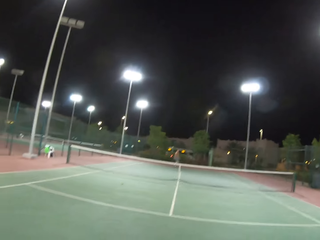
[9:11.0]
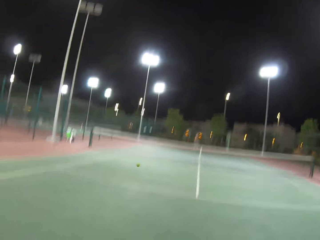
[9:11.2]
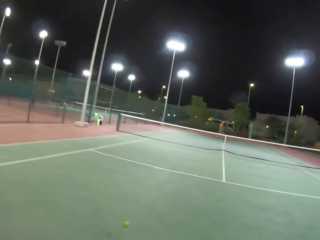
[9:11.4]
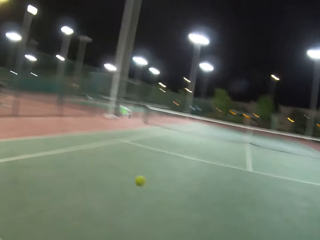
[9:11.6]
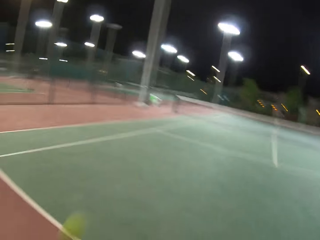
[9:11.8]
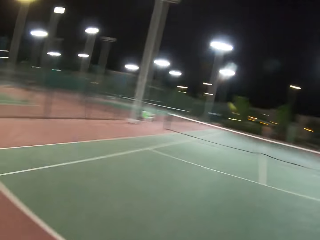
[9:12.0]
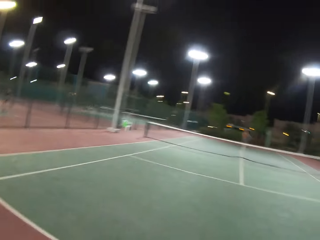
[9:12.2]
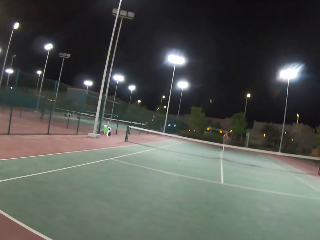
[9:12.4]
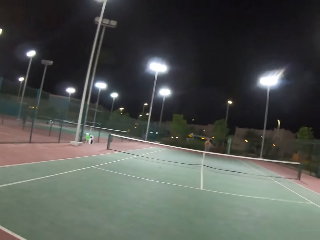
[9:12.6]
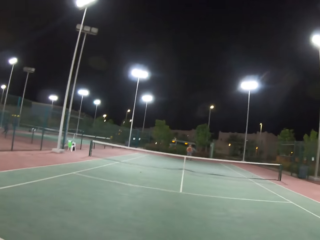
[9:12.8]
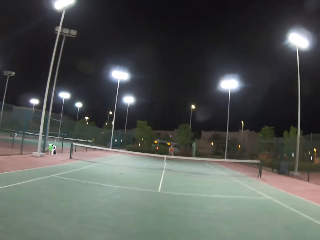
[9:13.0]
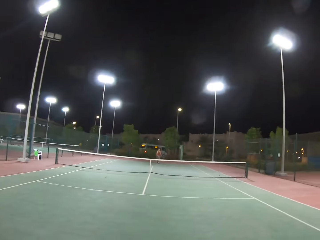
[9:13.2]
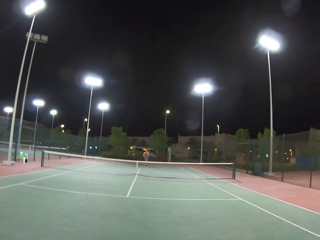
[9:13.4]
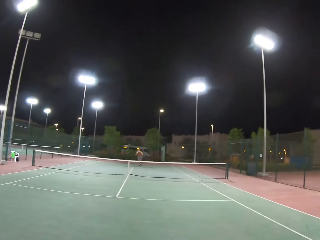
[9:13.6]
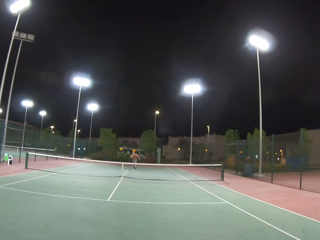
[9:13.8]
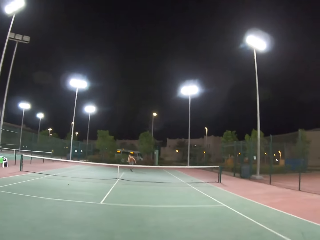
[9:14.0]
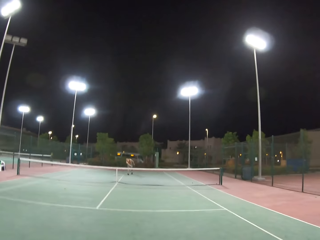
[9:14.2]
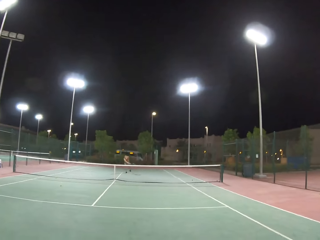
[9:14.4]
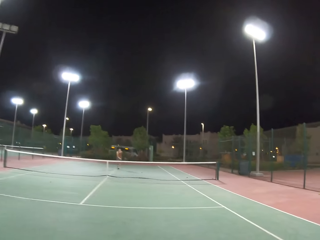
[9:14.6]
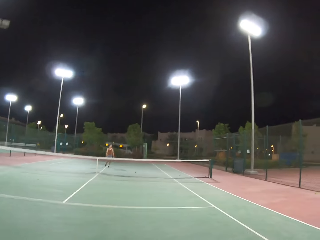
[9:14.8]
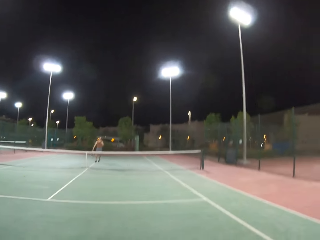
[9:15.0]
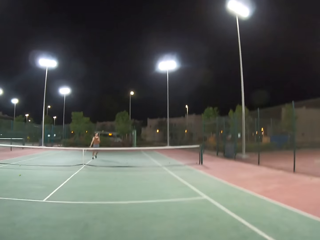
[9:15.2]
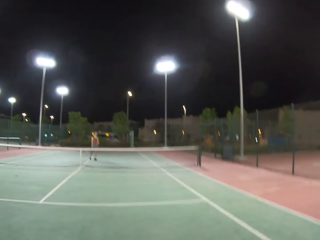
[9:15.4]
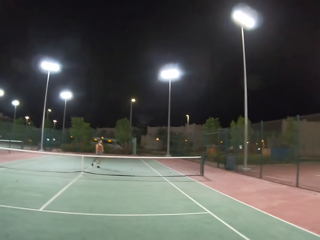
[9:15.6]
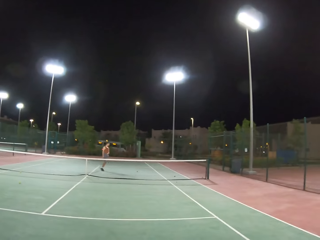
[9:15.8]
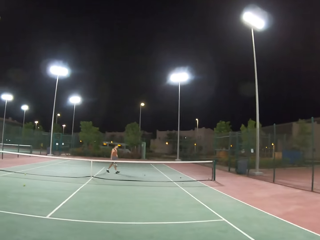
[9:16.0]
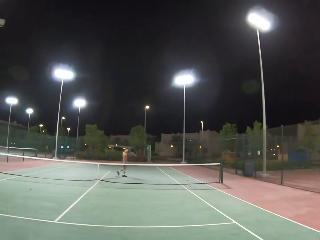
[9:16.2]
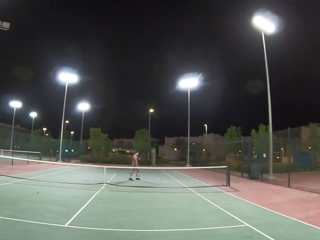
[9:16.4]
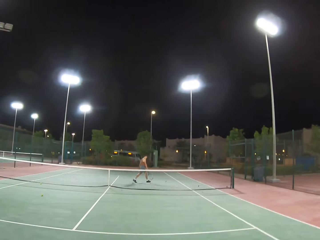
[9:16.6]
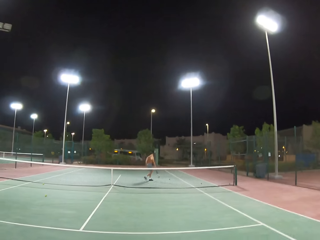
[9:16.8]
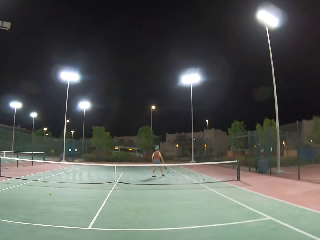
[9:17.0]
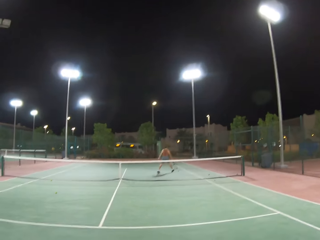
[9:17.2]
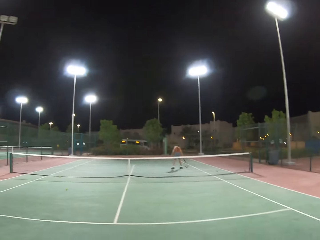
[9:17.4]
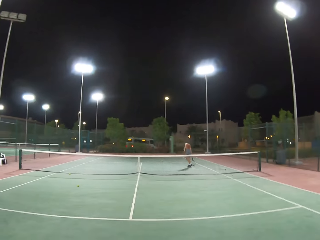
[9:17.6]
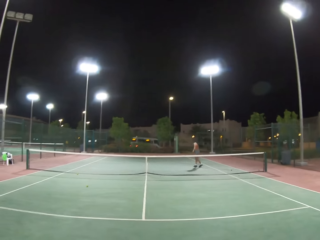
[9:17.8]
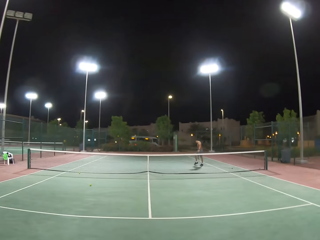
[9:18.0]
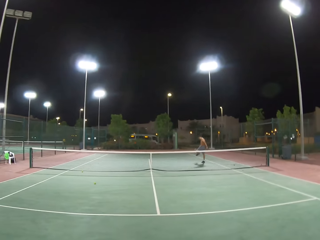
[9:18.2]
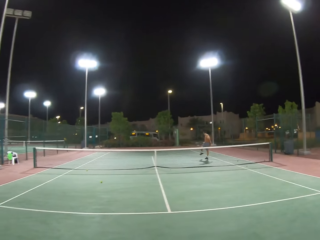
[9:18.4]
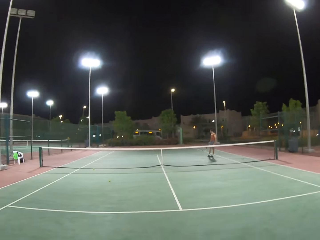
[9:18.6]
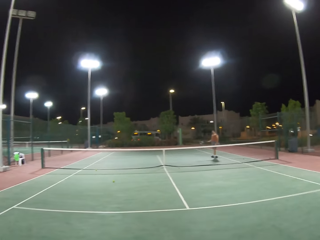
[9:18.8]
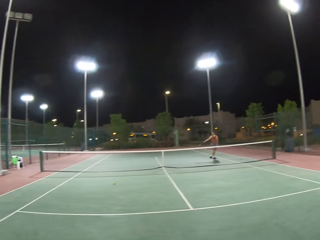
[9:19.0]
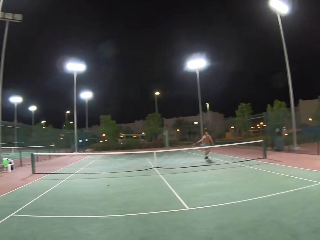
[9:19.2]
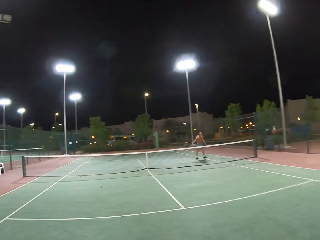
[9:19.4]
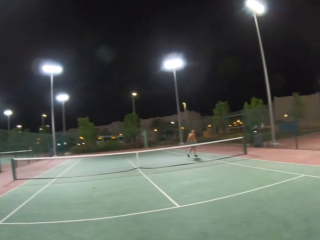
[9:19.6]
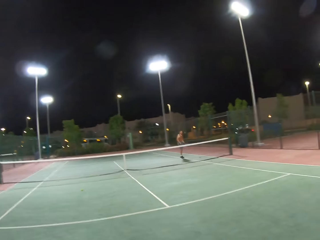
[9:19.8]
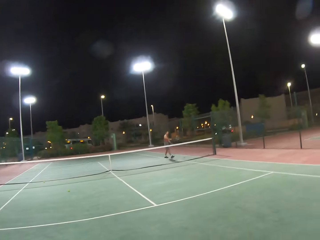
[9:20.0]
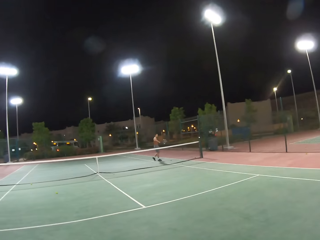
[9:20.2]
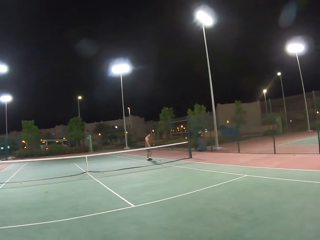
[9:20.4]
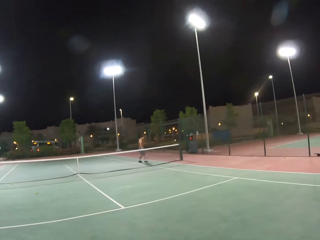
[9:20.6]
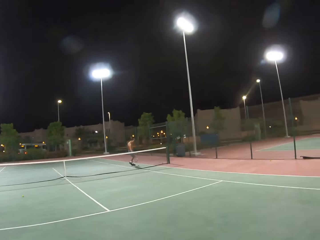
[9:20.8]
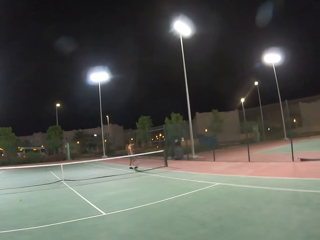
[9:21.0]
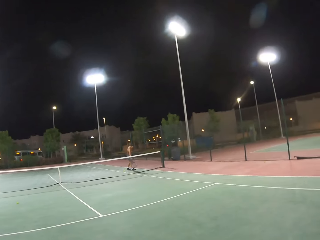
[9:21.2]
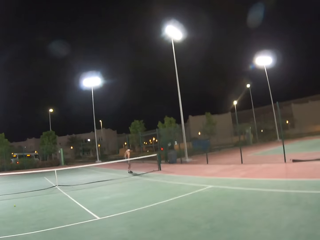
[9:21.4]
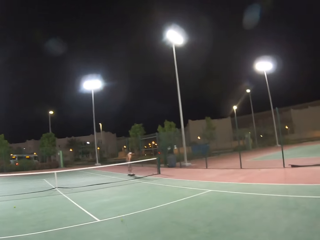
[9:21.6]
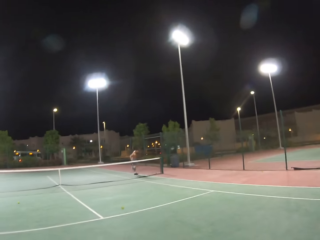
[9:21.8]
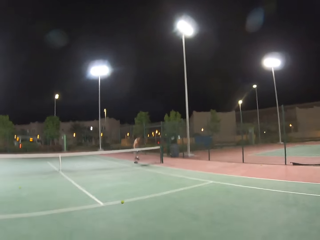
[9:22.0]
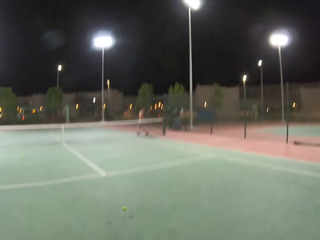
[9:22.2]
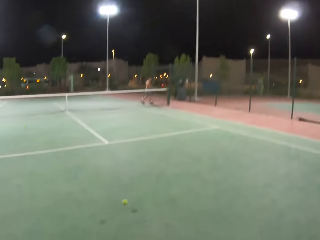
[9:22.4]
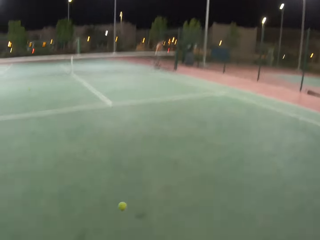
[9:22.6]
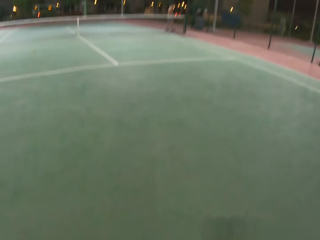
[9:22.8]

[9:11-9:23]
A man walks around the tennis court. He picks up a badminton ball from the ground. The camera wearer looks around the tennis court. The man dribbles a tennis ball. The camera wearer looks around the tennis court. The man throws the tennis ball.

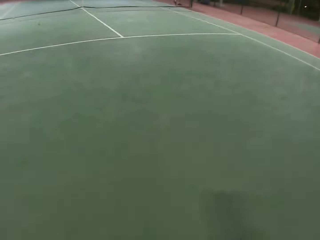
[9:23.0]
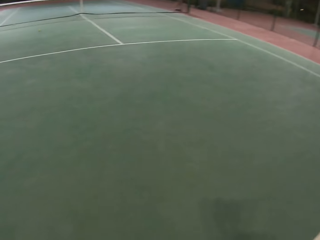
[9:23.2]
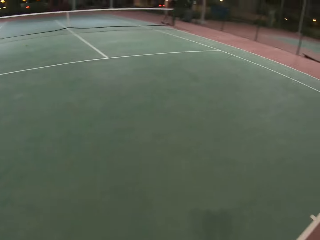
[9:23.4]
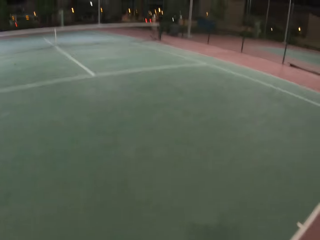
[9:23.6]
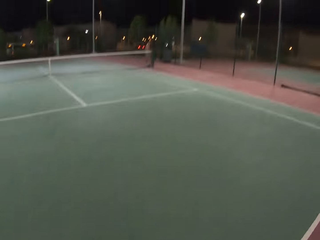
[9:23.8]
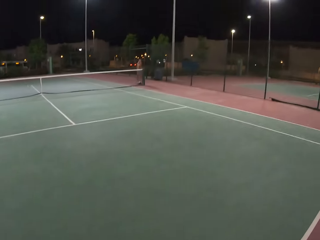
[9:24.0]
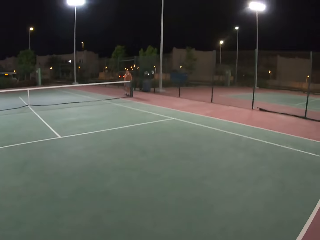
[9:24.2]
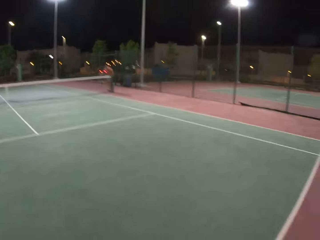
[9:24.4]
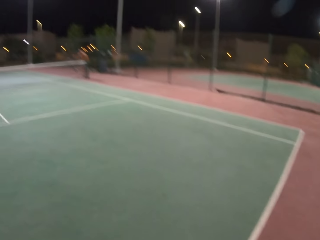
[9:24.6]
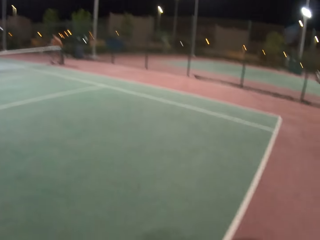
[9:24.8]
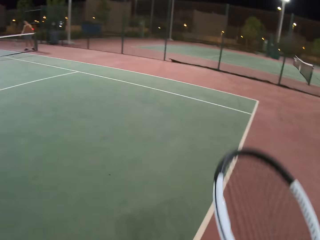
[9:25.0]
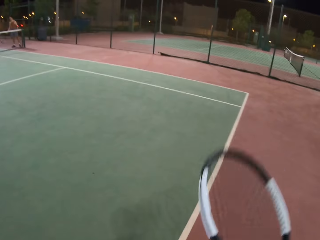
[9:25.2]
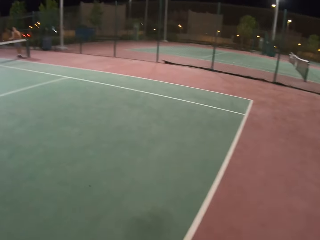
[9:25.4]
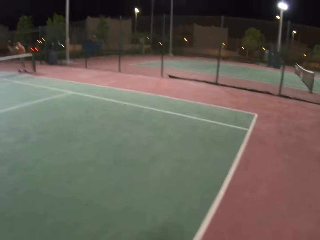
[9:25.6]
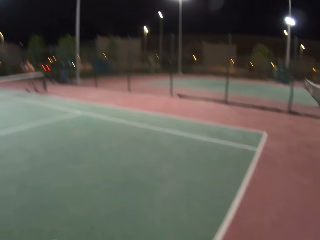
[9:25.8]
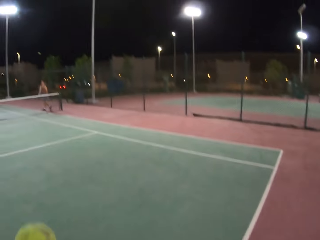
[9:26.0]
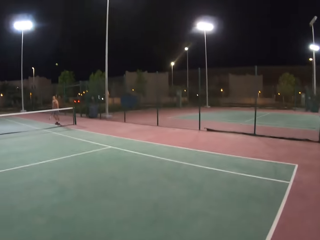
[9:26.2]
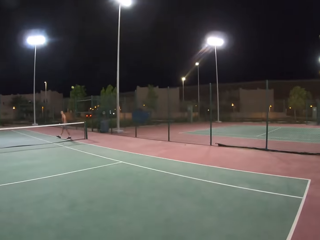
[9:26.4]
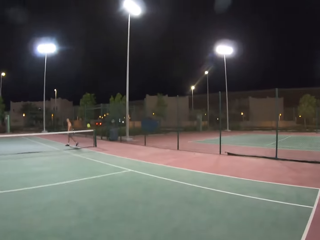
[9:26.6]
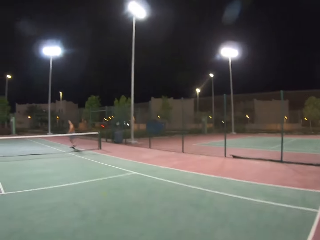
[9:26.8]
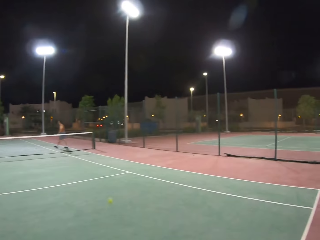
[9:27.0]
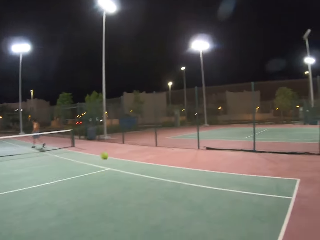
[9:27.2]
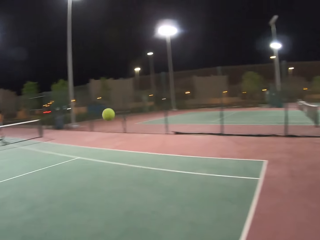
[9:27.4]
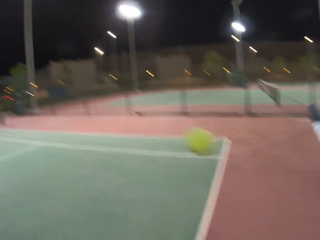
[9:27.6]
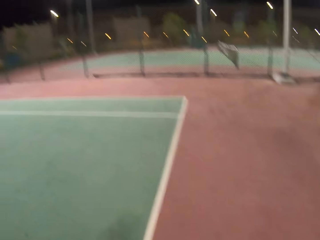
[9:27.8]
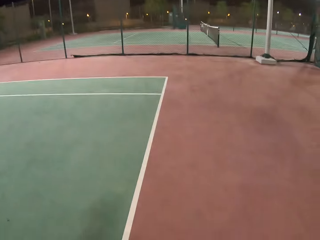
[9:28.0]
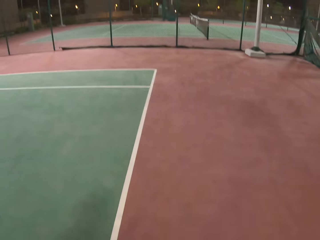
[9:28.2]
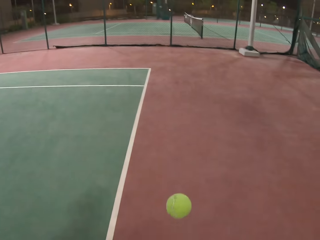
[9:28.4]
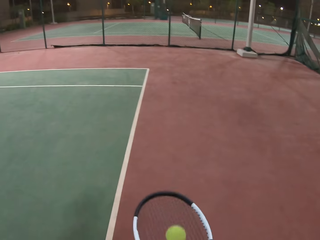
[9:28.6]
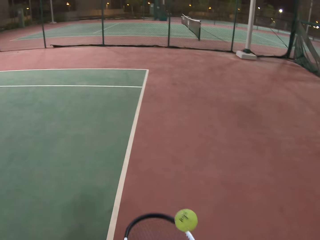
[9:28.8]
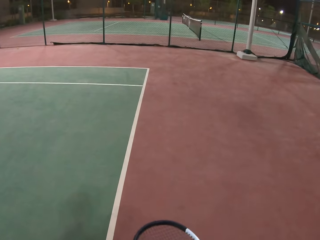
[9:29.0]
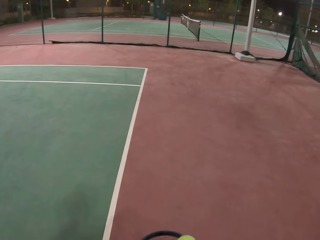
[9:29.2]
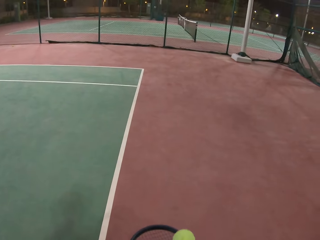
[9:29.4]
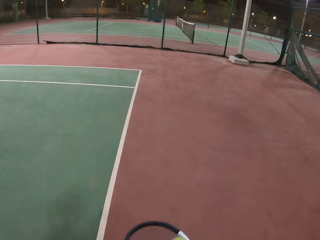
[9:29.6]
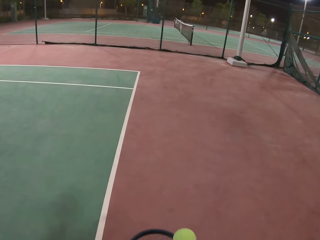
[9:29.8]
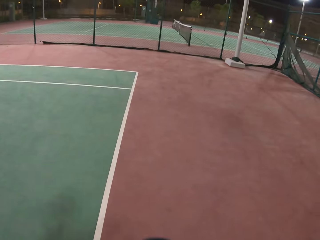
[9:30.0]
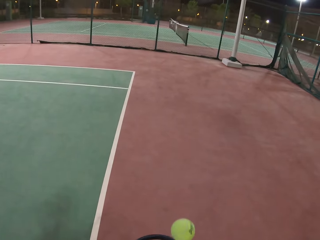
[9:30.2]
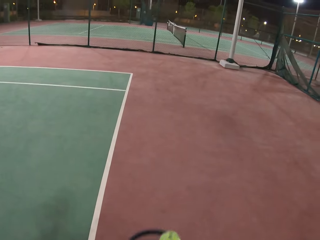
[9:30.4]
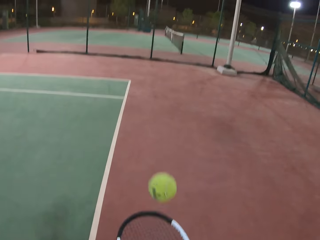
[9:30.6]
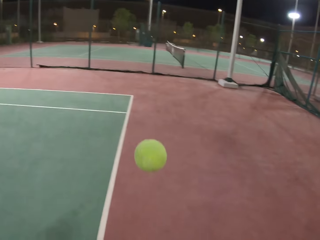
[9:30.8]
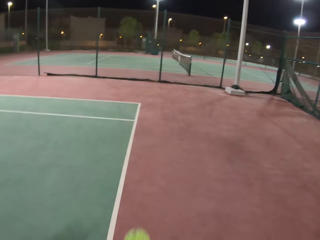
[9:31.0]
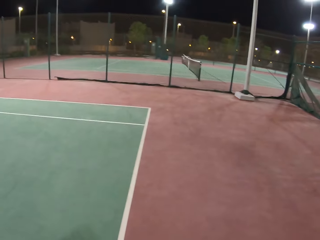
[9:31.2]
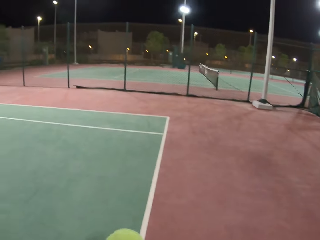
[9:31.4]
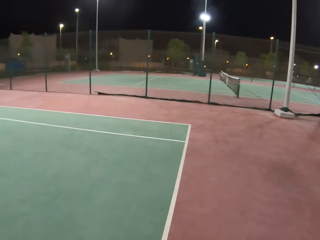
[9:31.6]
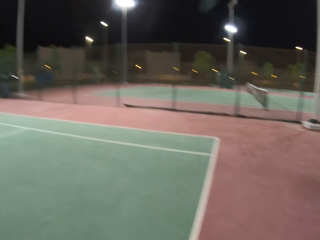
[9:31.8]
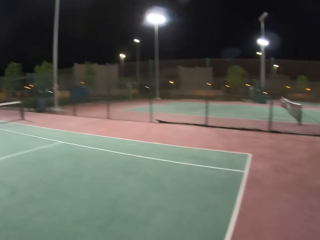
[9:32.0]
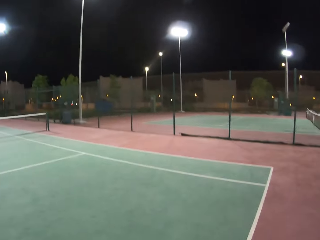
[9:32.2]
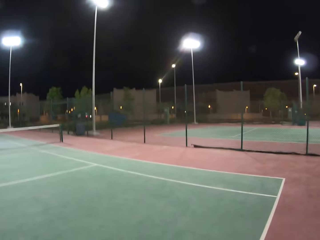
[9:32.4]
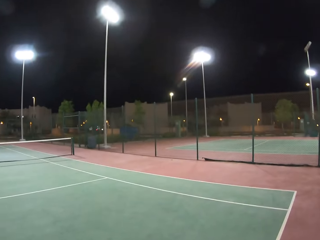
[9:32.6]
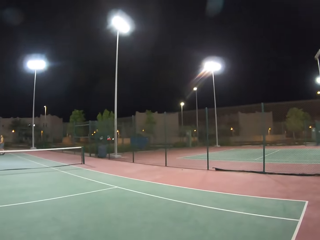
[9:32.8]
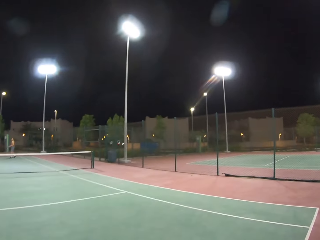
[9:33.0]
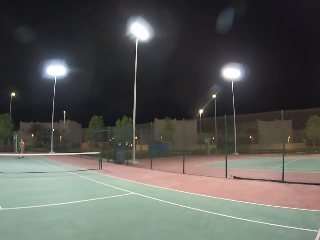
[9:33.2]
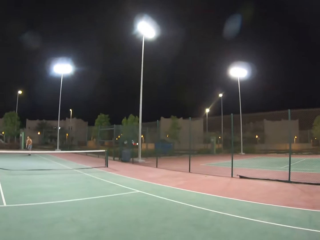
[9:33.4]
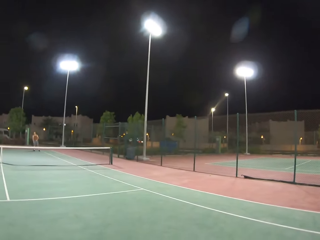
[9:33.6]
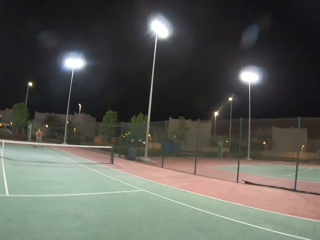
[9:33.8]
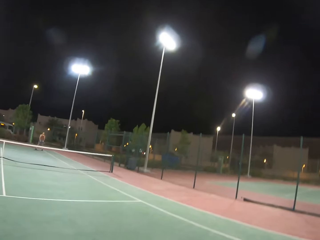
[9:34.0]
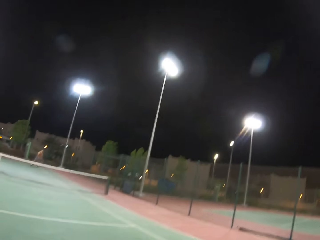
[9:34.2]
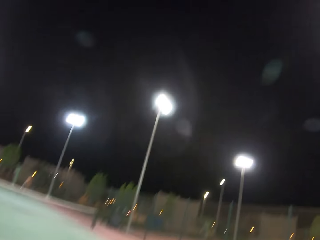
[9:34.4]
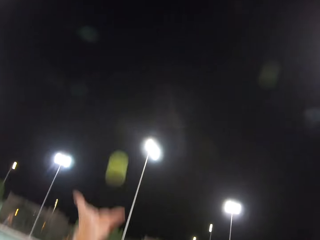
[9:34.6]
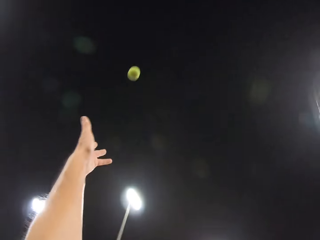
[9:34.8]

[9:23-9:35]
The camera wearer picks up the badminton ball from the ground. They dribble a tennis ball. A man throws the tennis ball. He walks around the tennis court. The camera wearer dribbles the tennis ball. They hold the badminton ball. They stare at the man.
